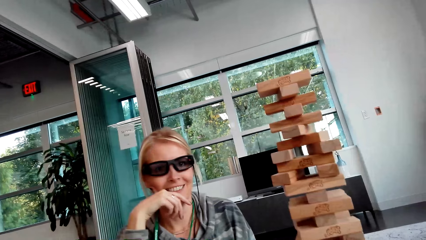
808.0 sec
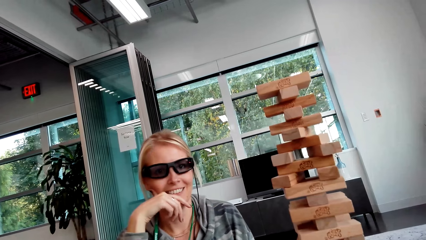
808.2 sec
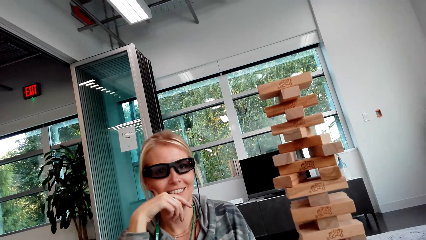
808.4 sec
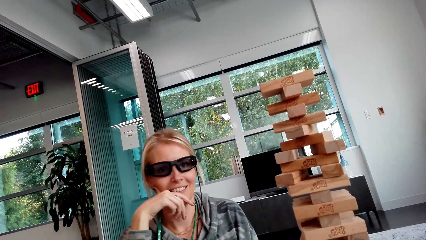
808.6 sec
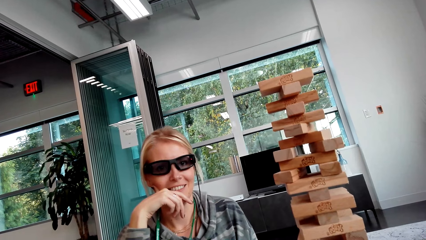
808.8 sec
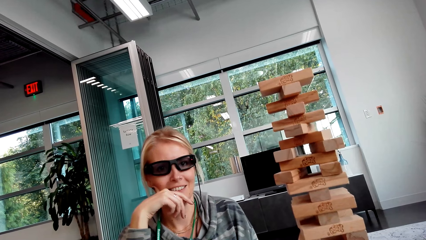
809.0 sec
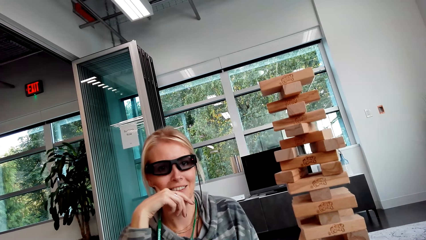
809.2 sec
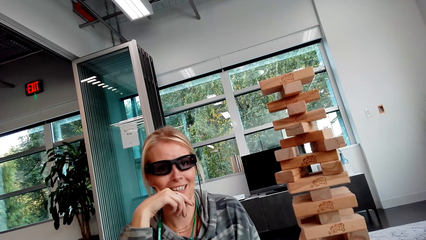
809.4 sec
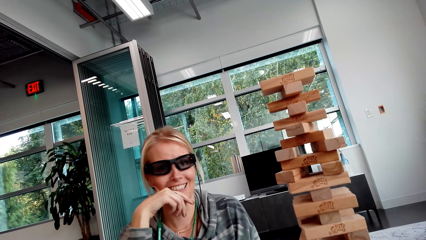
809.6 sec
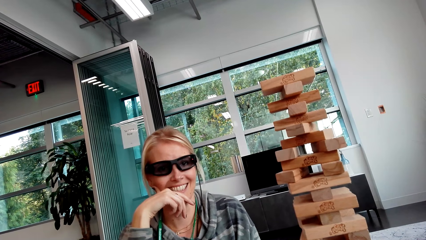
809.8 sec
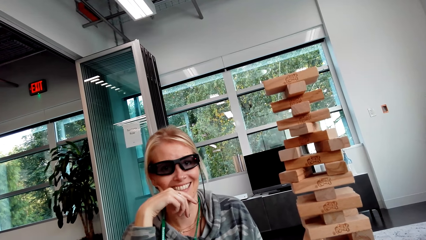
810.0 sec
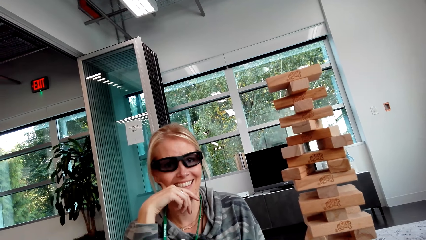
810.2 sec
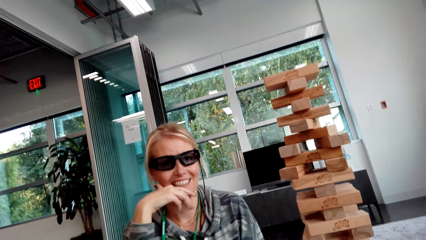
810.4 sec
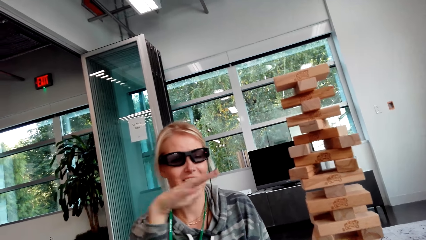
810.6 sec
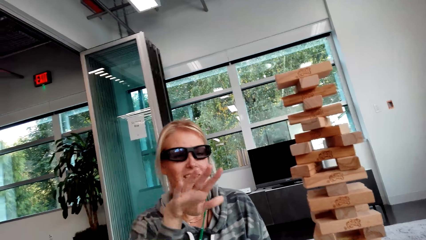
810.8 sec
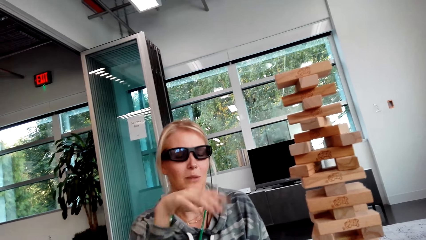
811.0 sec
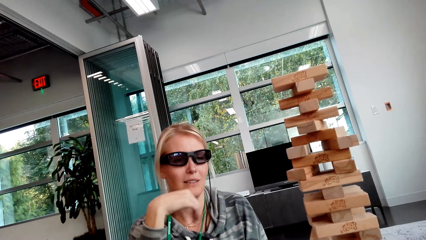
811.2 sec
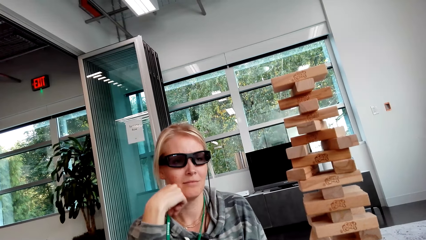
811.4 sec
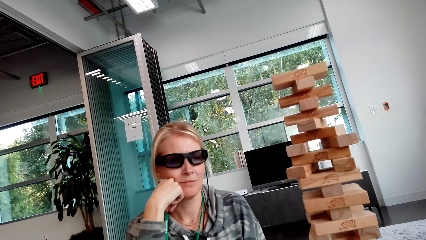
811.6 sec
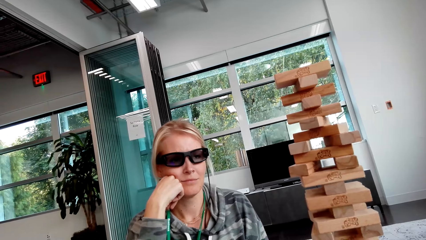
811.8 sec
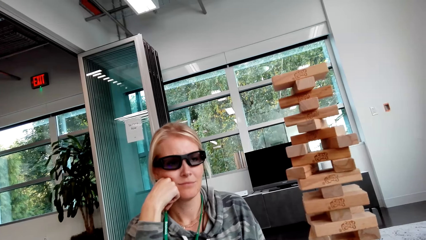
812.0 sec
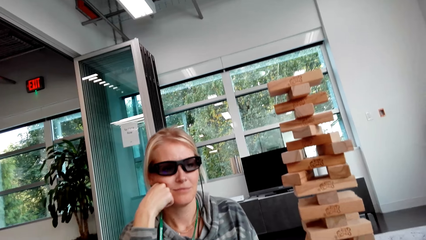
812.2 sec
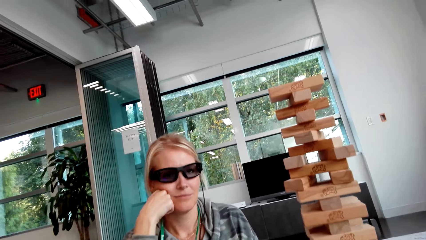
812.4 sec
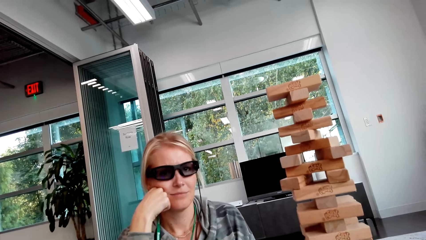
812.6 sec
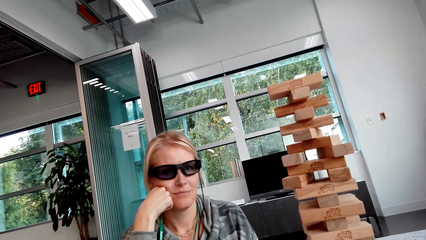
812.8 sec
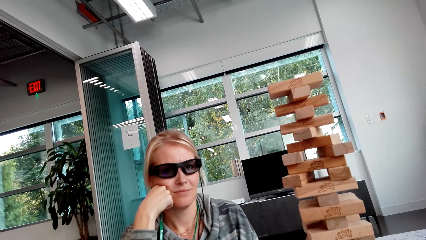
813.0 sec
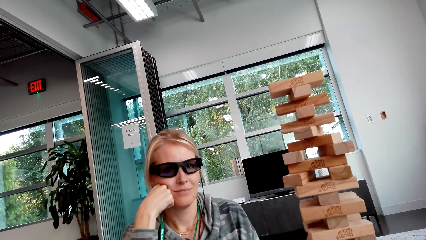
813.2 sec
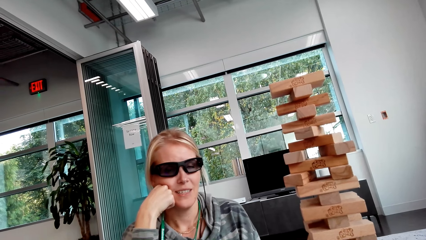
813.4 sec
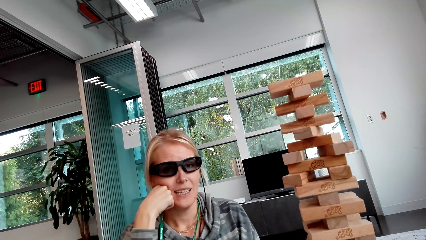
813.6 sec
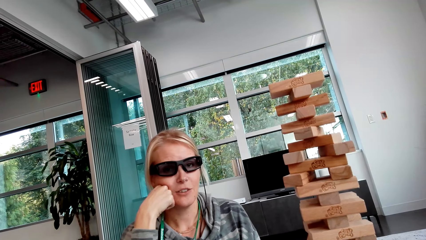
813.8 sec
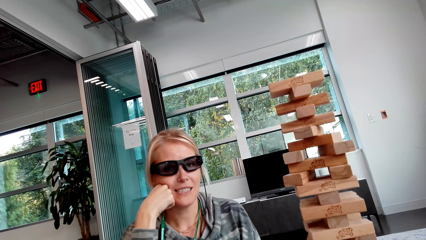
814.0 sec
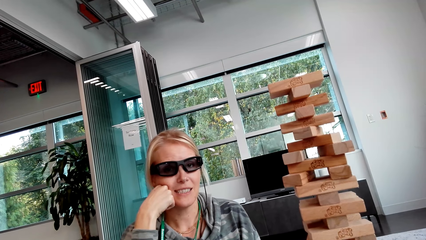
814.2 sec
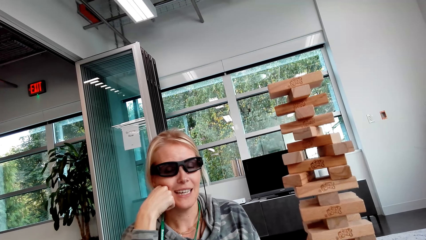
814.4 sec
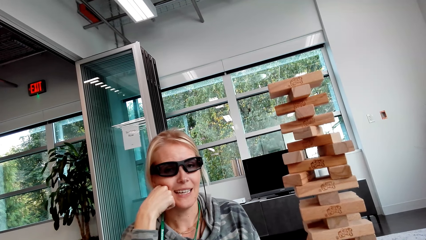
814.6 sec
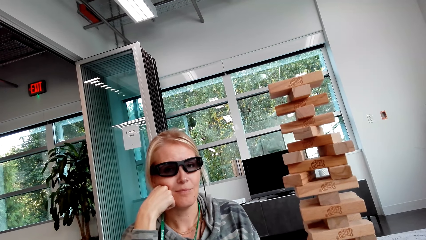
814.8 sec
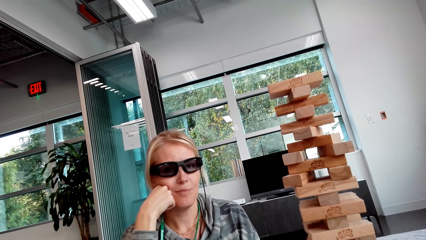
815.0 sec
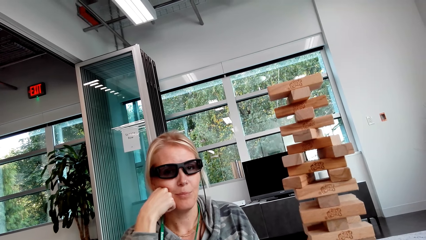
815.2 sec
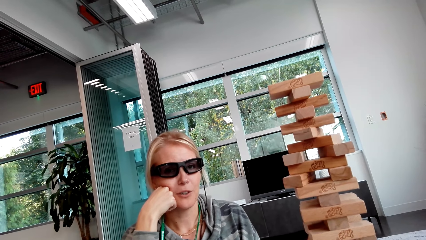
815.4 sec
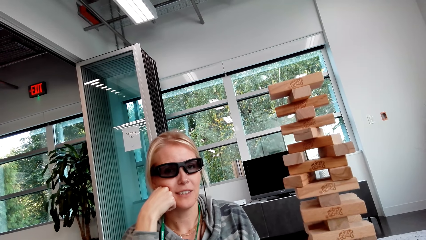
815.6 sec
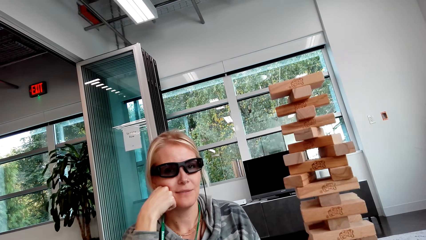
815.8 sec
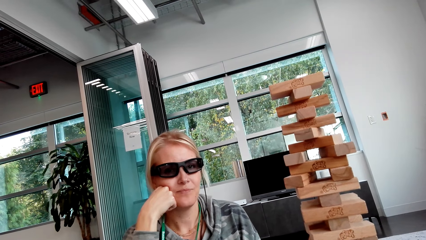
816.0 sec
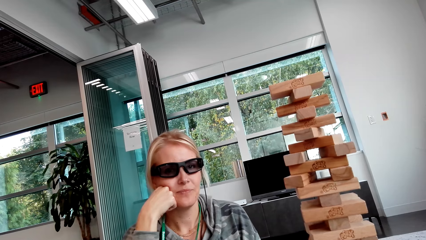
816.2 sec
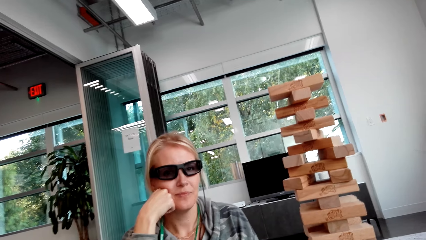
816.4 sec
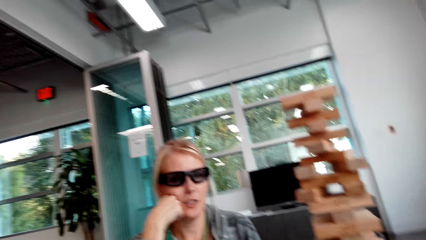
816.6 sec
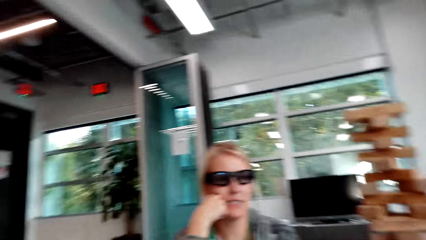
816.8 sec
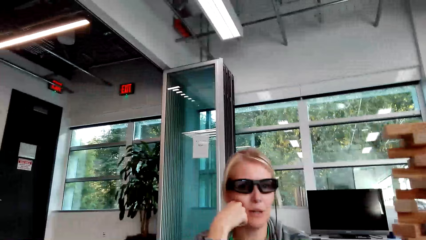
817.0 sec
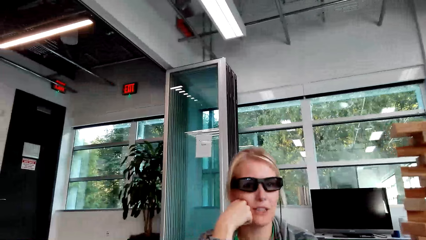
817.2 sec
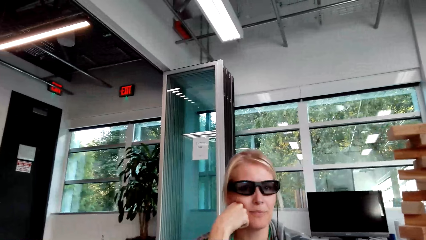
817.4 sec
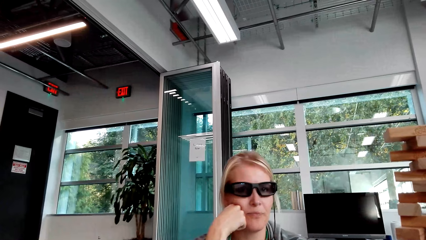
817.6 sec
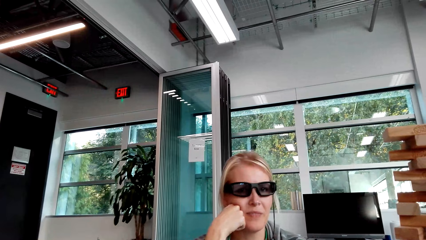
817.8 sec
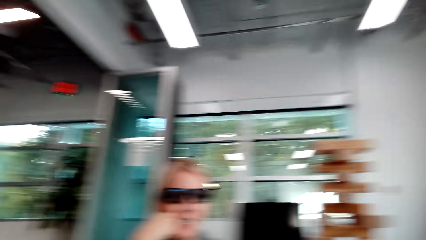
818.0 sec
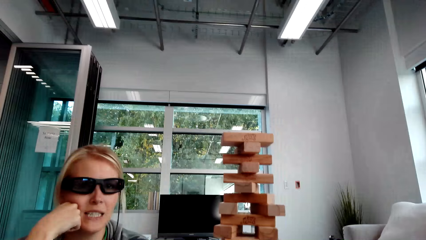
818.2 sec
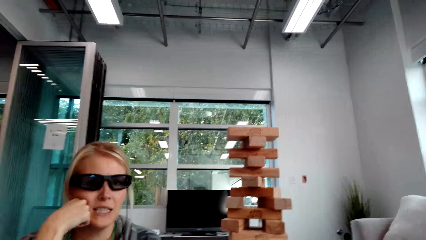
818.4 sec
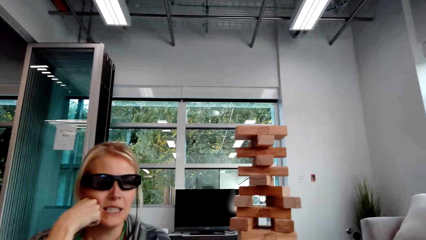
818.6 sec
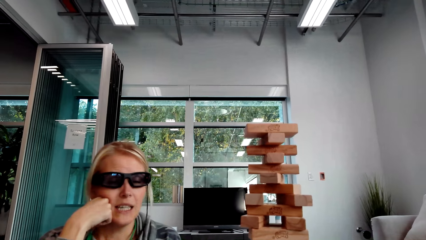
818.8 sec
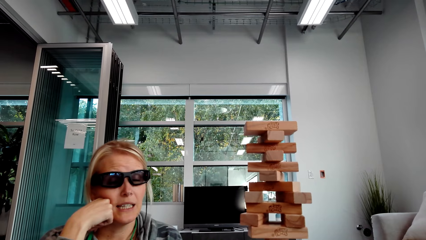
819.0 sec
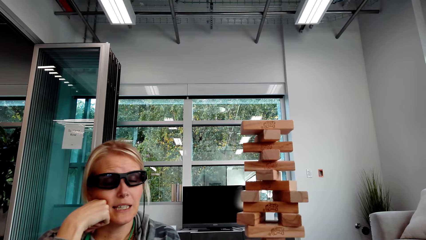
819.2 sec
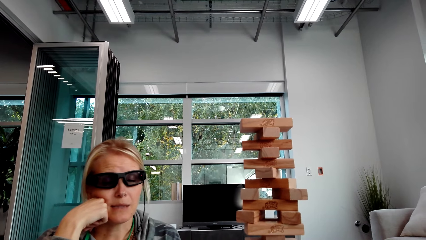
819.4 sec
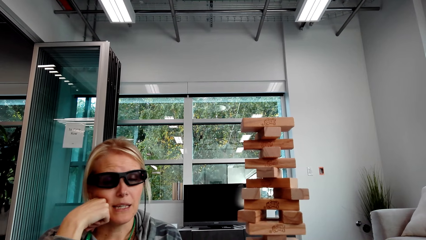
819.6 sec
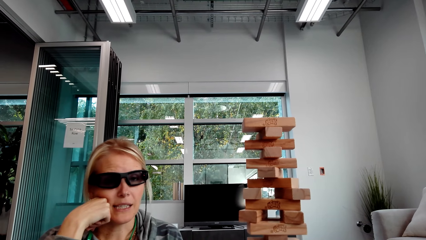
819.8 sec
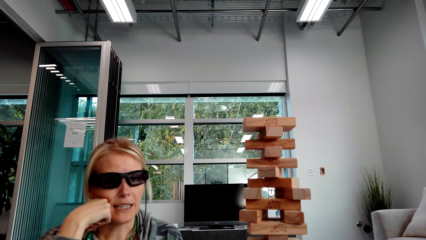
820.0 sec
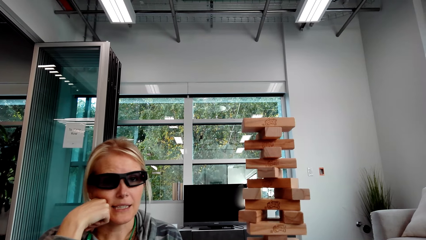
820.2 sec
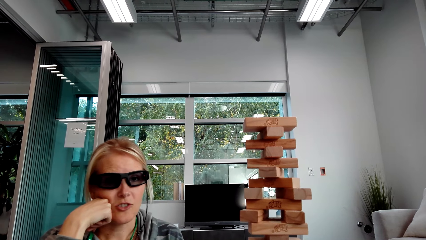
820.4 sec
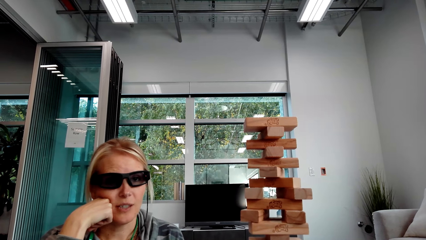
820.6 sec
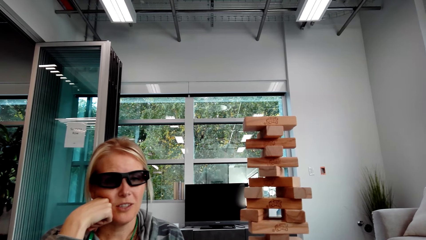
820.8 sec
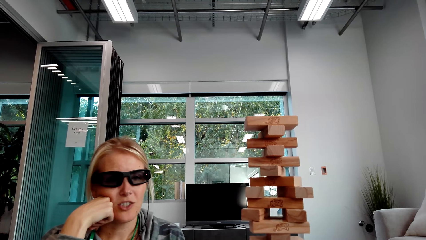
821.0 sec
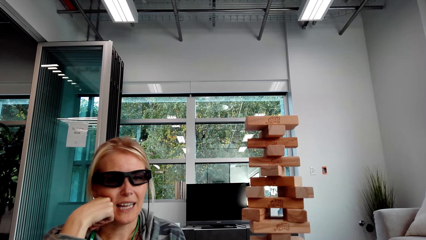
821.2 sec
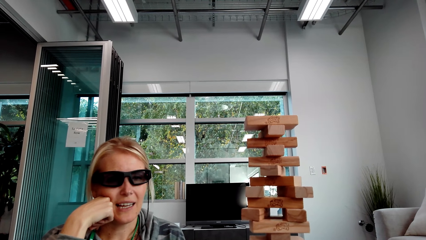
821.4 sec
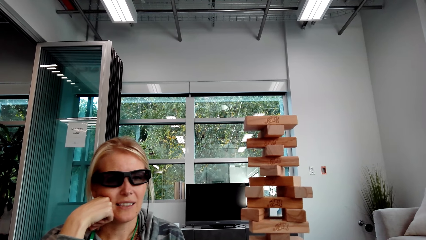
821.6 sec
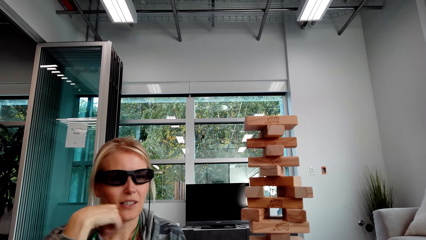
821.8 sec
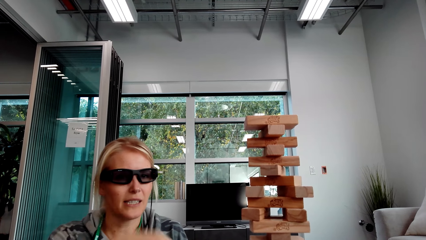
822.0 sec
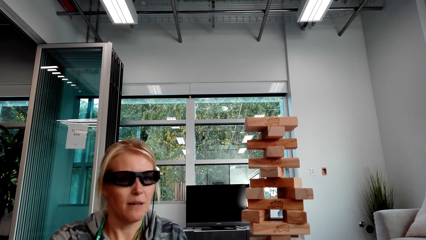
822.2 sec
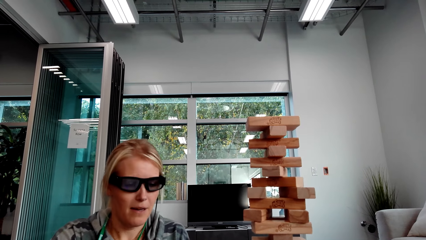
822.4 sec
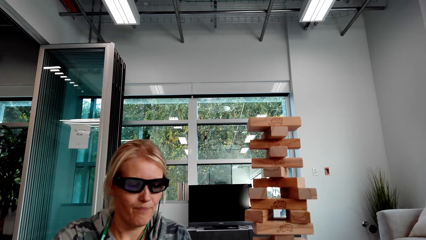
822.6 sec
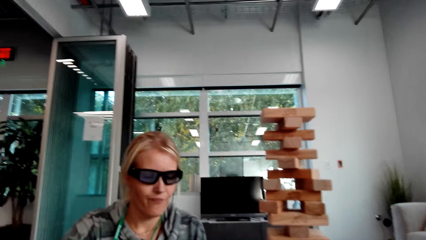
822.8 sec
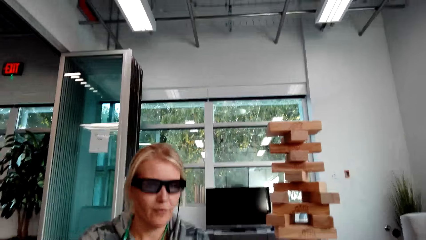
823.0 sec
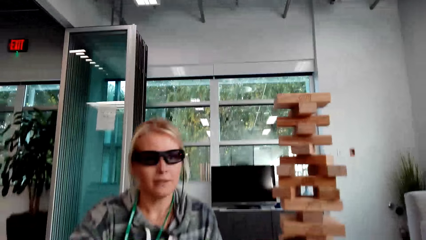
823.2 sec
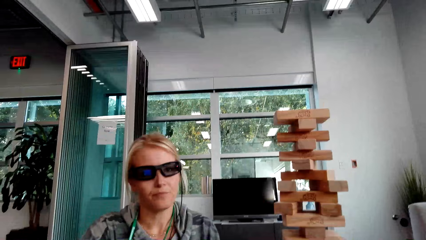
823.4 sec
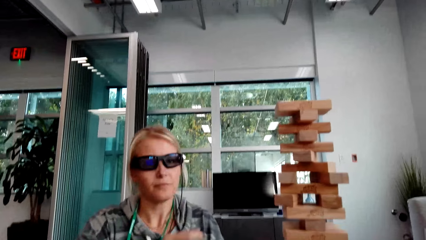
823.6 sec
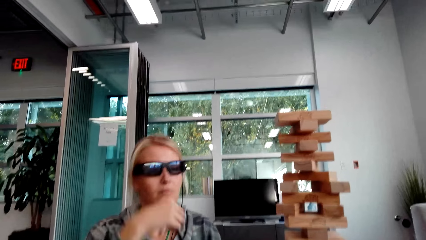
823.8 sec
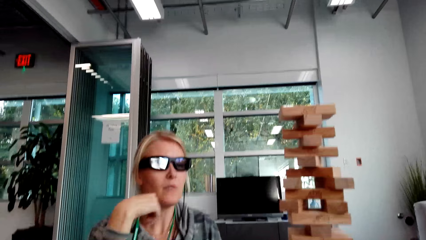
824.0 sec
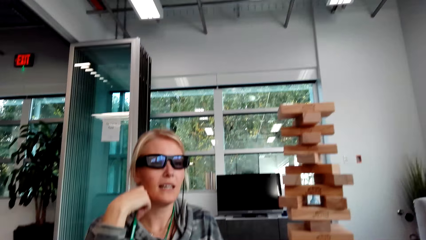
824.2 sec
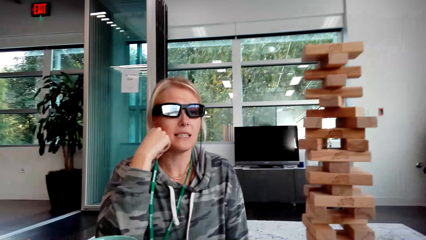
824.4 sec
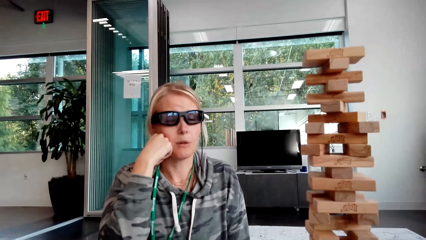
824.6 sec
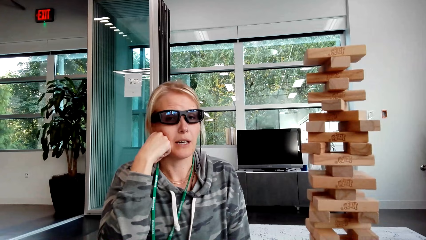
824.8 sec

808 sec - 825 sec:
A woman talks. The woman laughs. The woman talks. The camera wearer talks. The woman talks. The woman lifts the hand.
